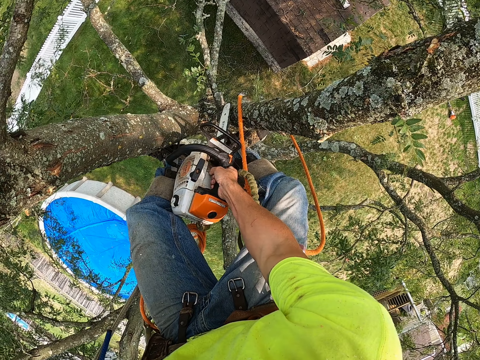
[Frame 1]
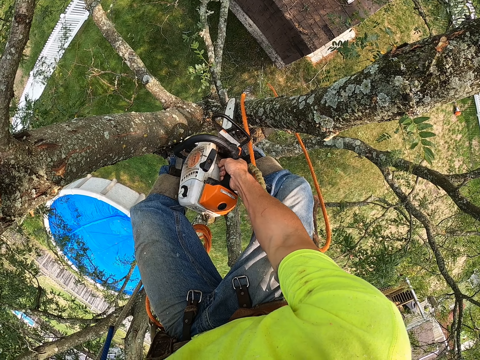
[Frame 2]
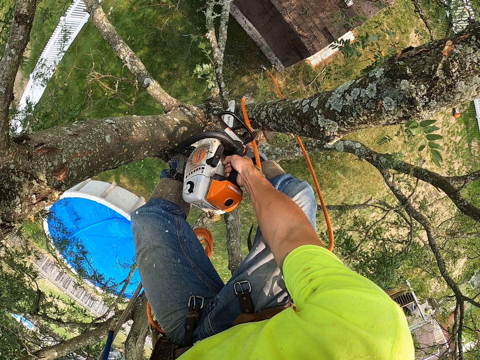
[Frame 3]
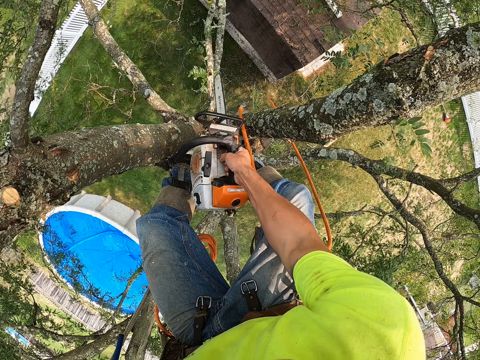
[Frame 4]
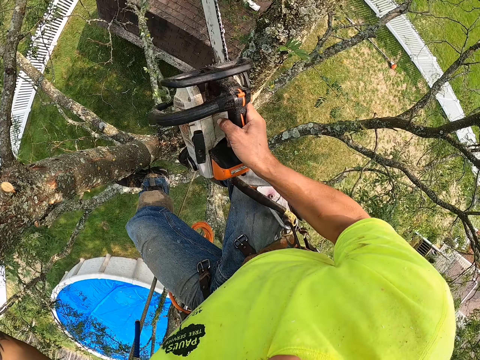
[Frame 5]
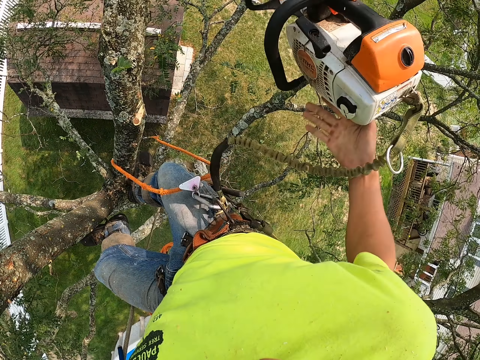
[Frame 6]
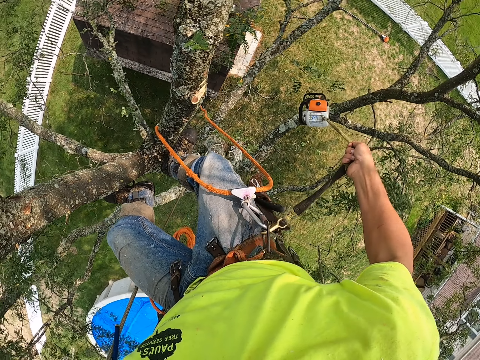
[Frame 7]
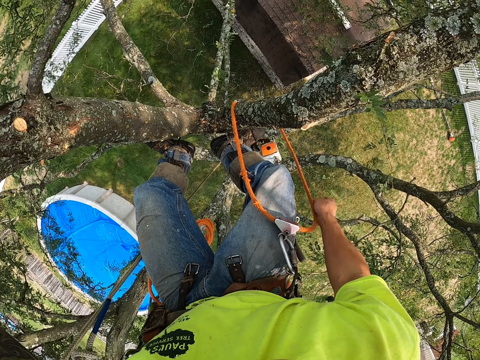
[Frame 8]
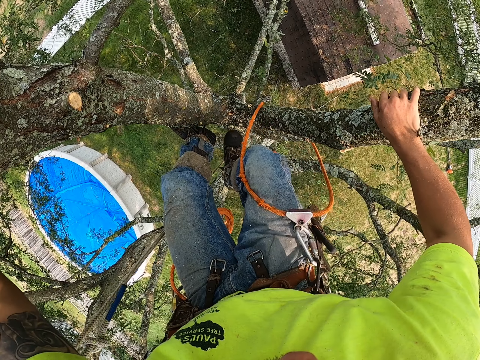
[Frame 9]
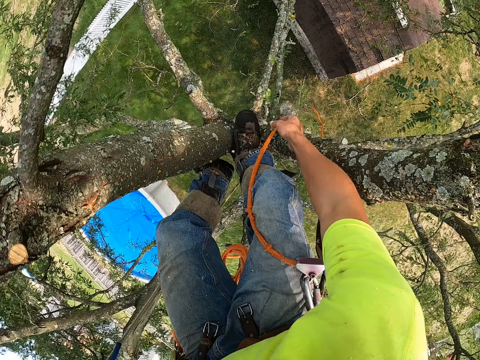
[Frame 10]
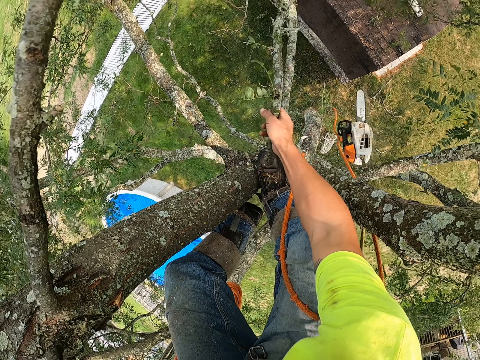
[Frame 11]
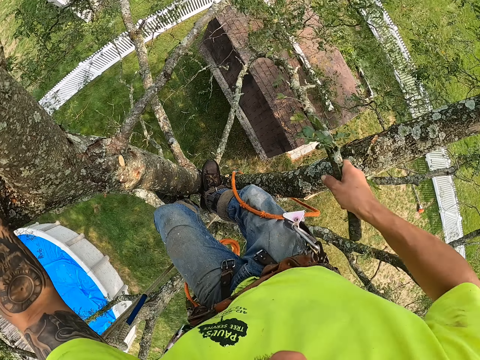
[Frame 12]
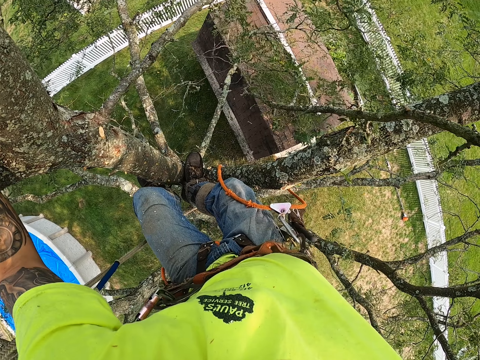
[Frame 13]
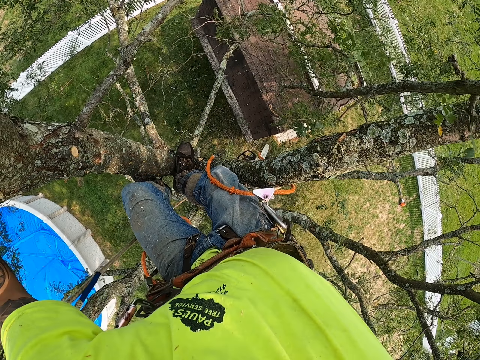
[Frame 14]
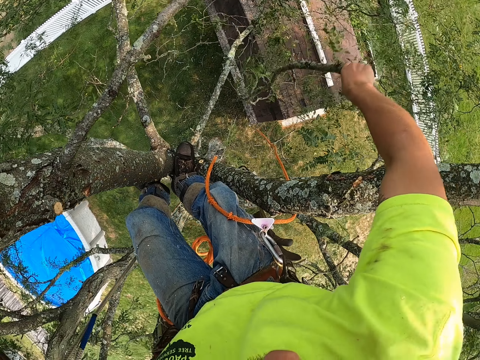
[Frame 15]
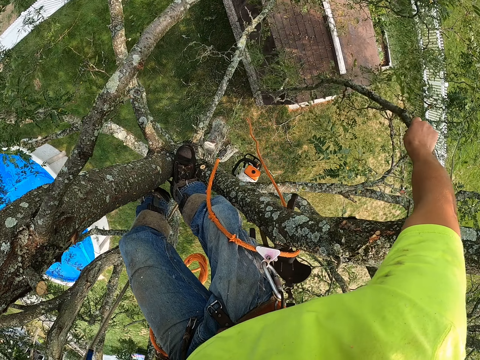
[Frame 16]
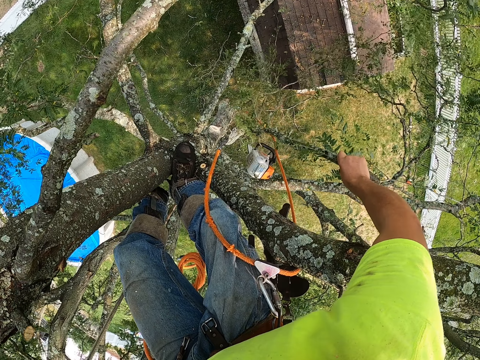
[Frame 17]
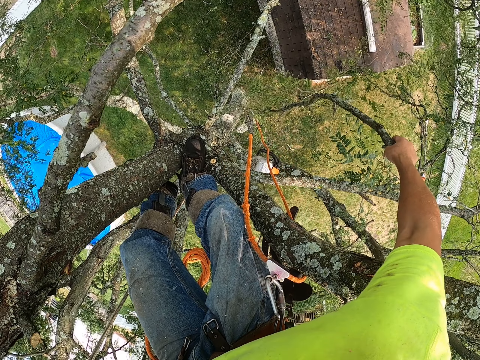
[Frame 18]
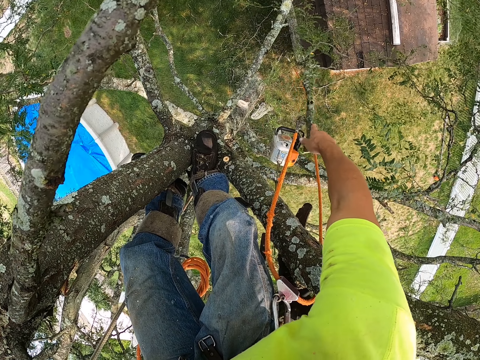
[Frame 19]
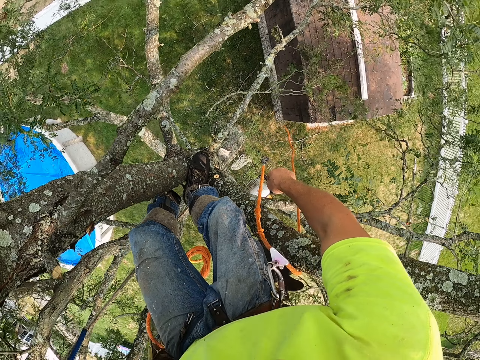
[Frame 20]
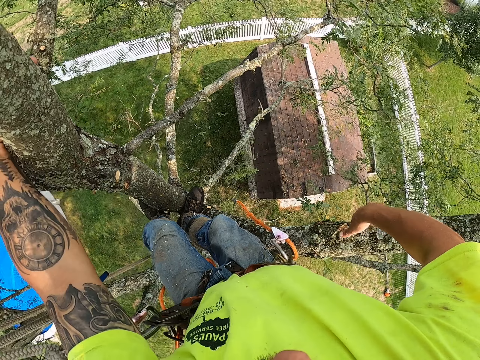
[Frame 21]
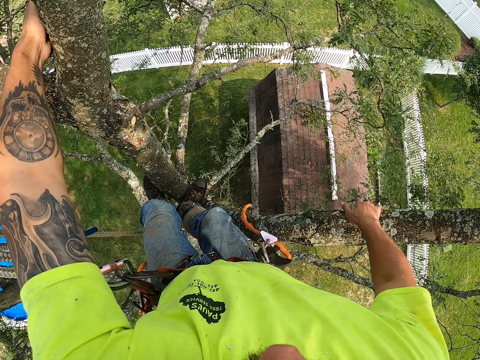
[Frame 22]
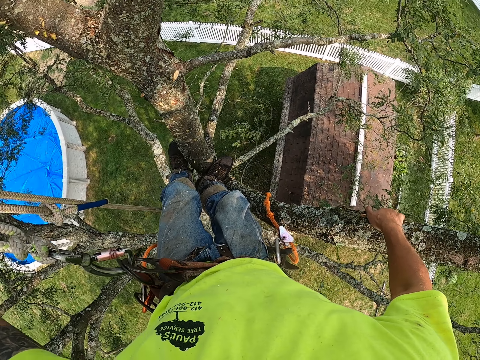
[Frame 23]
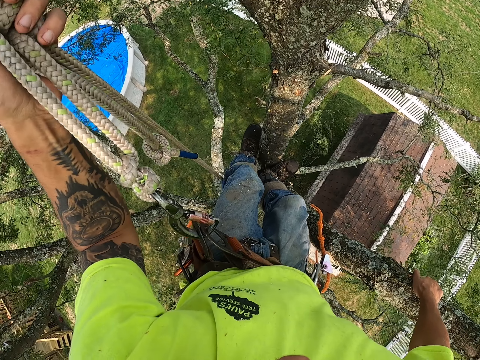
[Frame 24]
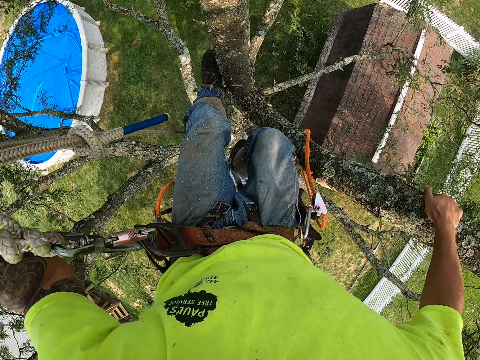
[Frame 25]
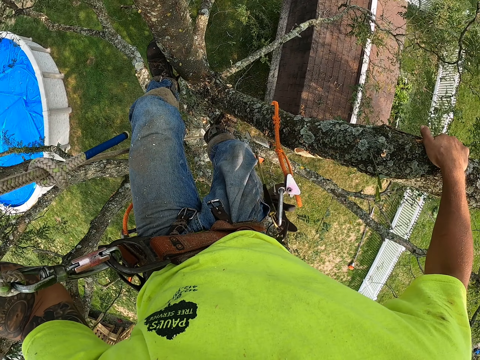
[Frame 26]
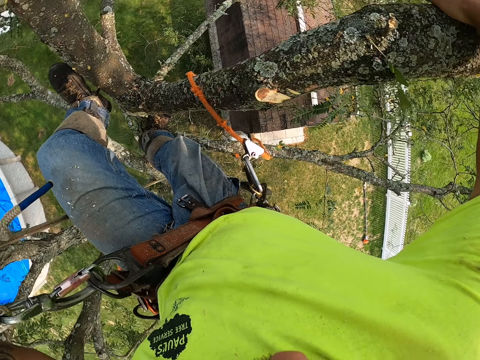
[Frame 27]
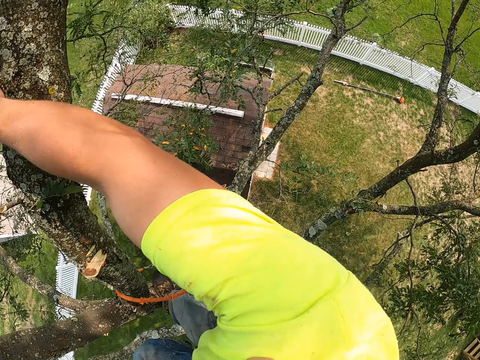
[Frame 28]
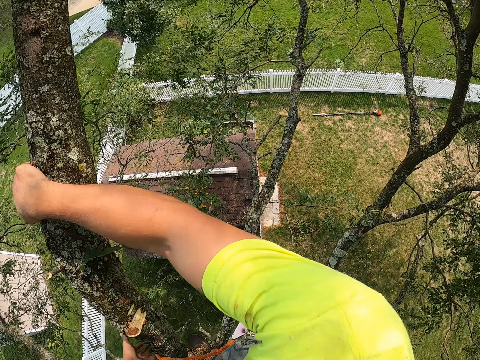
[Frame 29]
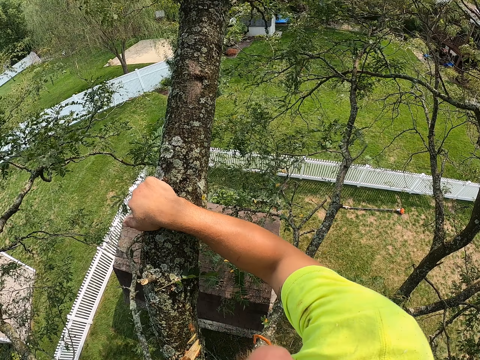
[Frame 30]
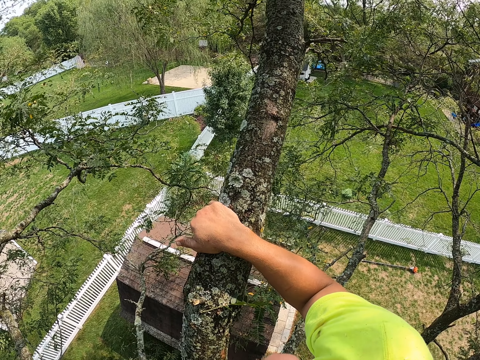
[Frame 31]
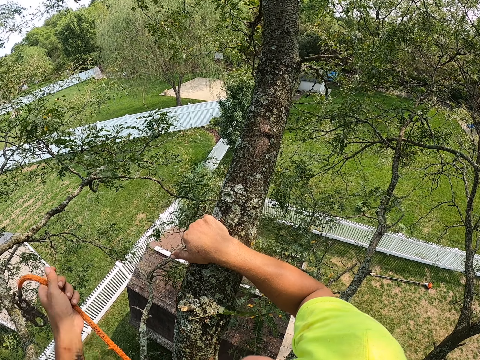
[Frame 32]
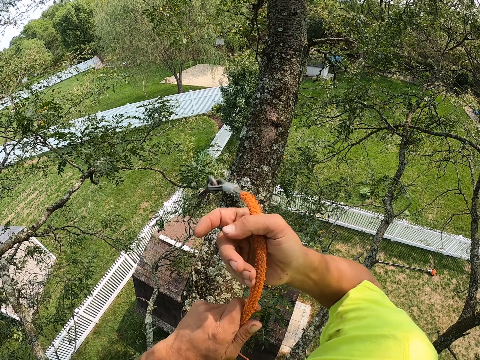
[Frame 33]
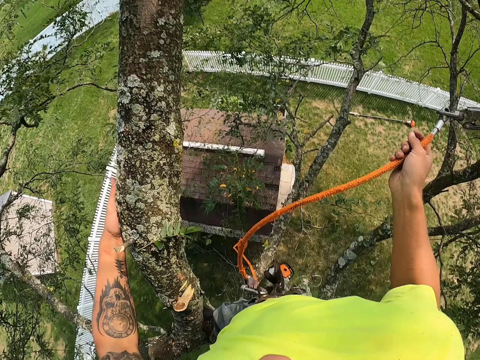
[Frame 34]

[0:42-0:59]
The camera wearer cuts a tree branch on the tree with the chainsaw with his right hand. He drops the chainsaw or the chainsaw string with his right hand. He holds a tree branch in the tree with his right hand. He picks a tree branch from the tree with his right hand. He shakes the branch with his right hand. He drops the tree branch on the floor with his right hand. He holds a tree branch in the tree with his right hand. He holds the rope in the tree with his left hand. He climbs down the tree. He looks around. He holds the hook in his left hand. He passes the hook from his left hand to his right hand. He holds the rope with his right hand. He holds a tree branch in the tree with his left hand.

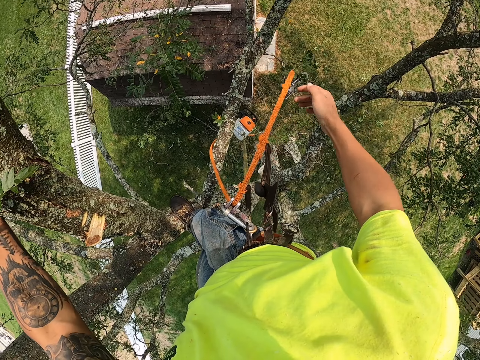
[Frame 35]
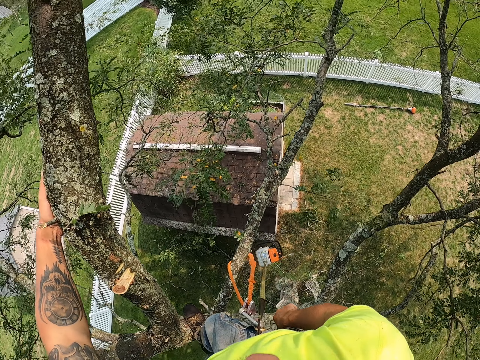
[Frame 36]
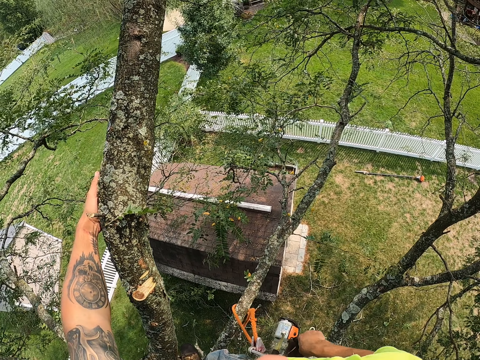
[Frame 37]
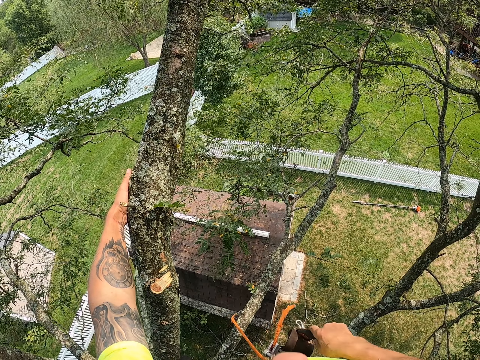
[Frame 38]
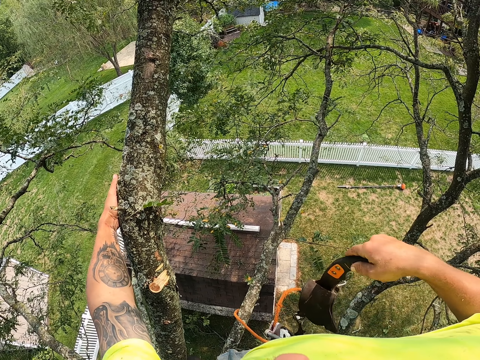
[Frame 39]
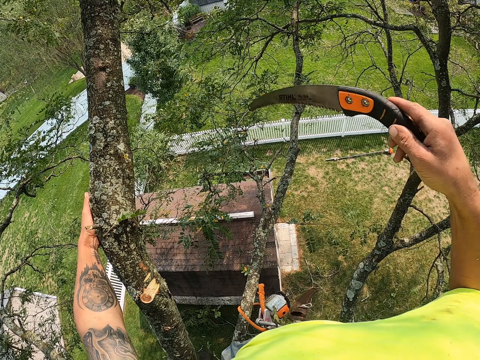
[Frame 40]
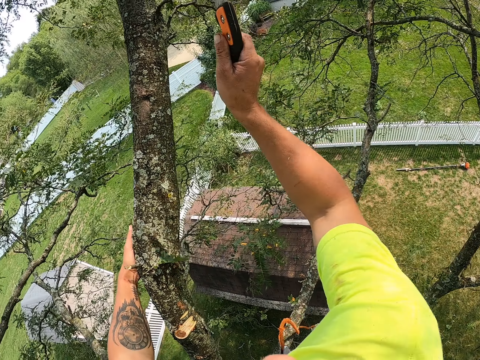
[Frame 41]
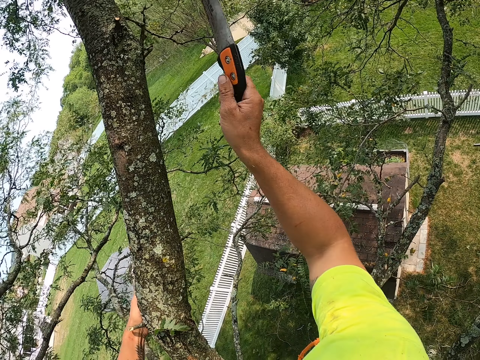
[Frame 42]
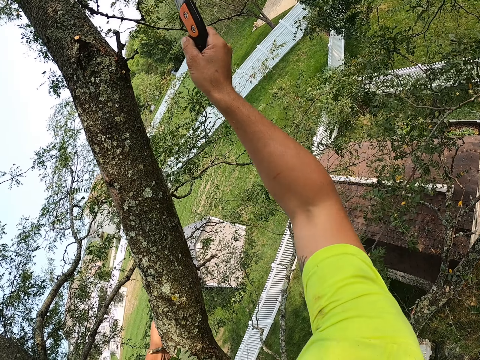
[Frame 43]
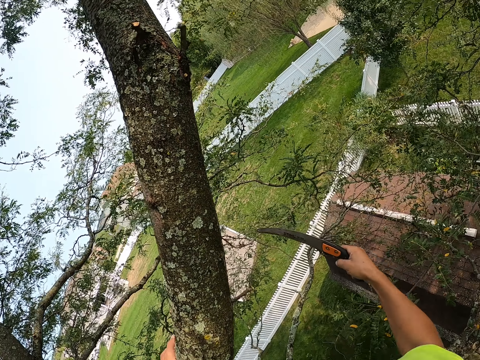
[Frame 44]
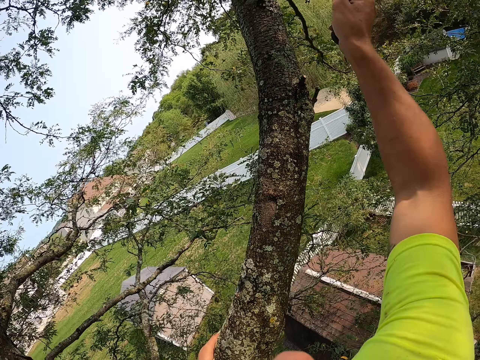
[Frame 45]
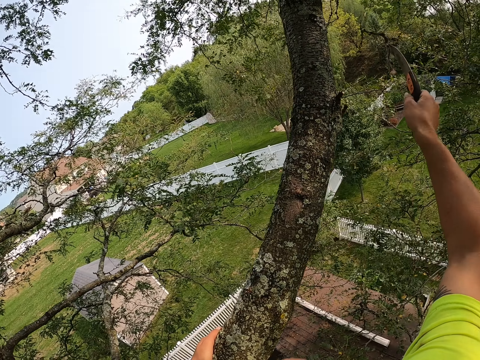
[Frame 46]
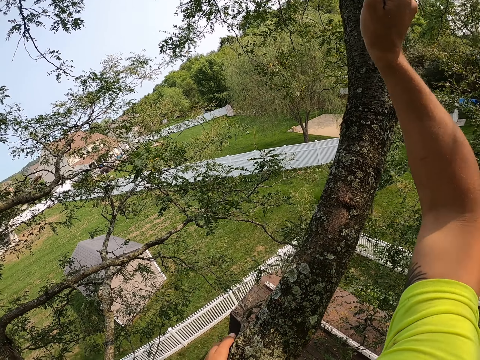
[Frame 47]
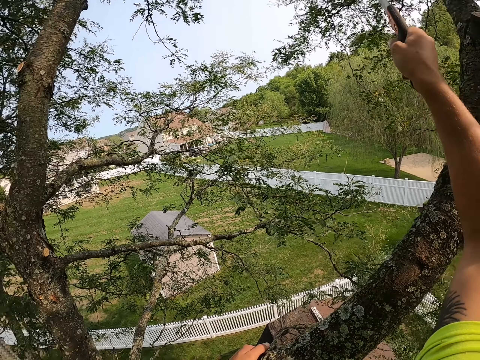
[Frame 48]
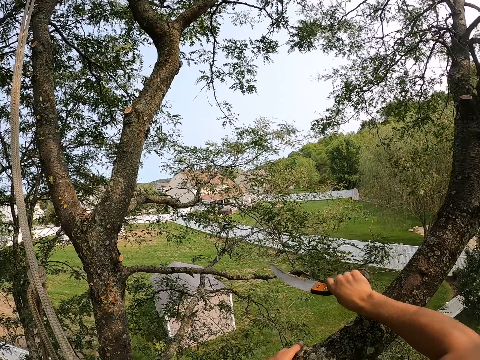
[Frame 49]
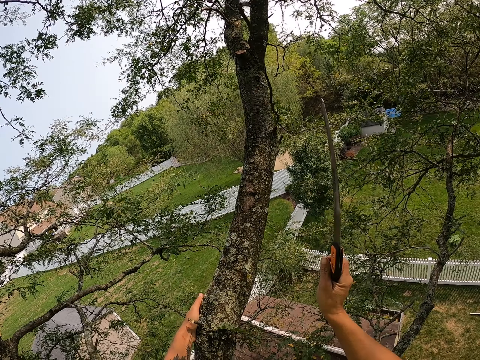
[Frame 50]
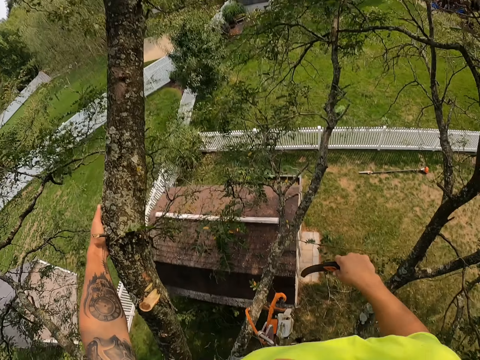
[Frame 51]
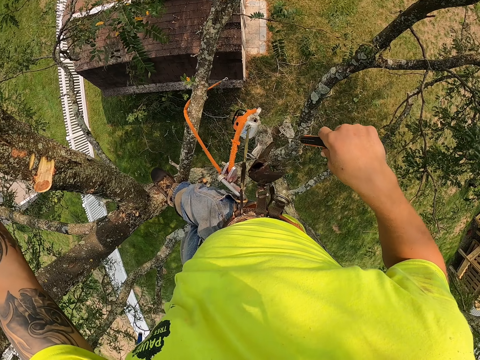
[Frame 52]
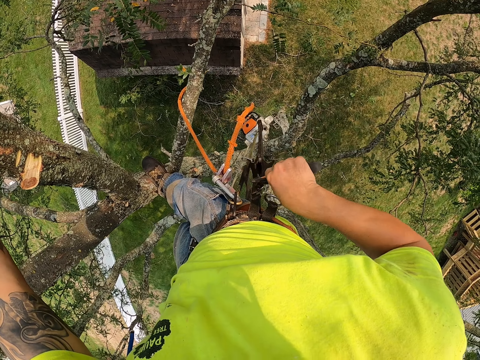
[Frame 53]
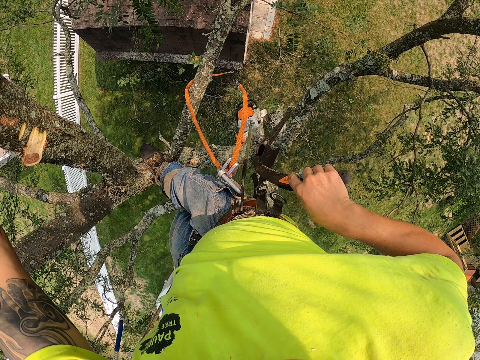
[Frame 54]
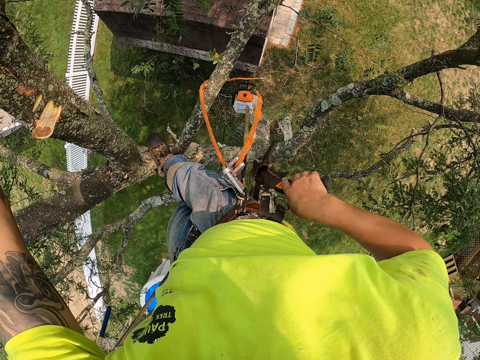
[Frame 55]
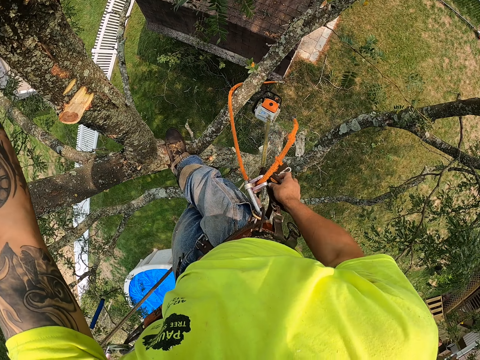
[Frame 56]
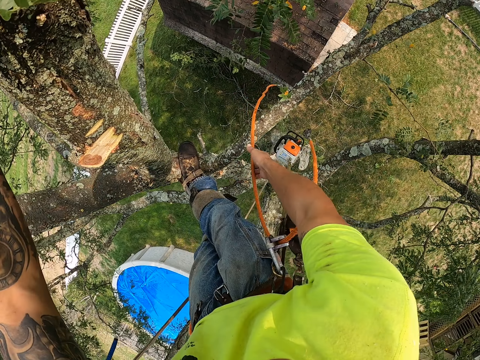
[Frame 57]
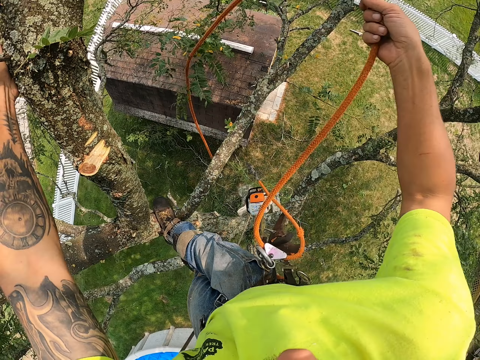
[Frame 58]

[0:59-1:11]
The camera wearer drops the hook with his right hand. He picks a sickle from his harness with his right hand. He cuts leaves in the tree with the sickle with his right hand. He cuts branches. He drops the sickle in the harness with his right hand. He picks the hook from the harness with his right hand. He pulls the rope with his right hand.
